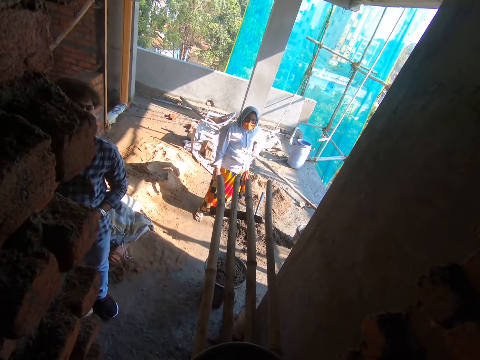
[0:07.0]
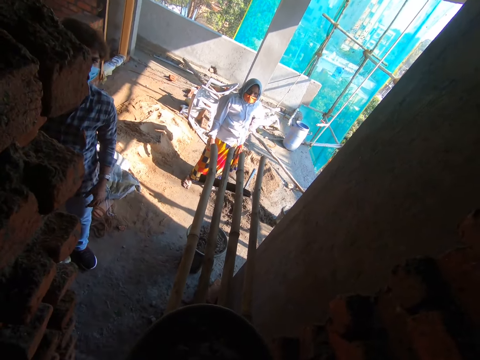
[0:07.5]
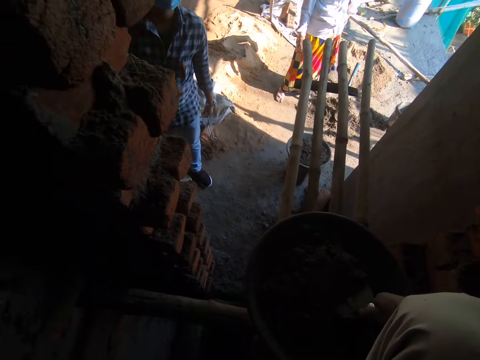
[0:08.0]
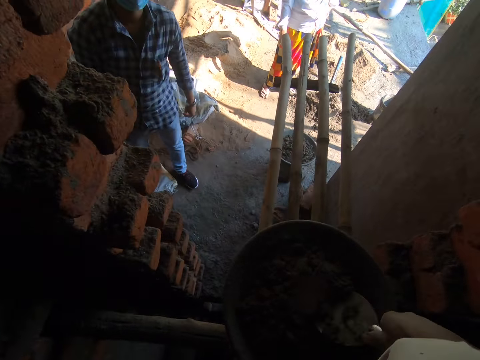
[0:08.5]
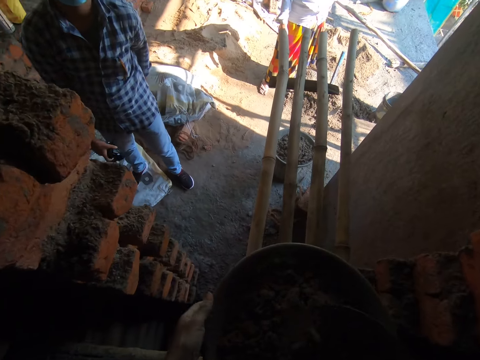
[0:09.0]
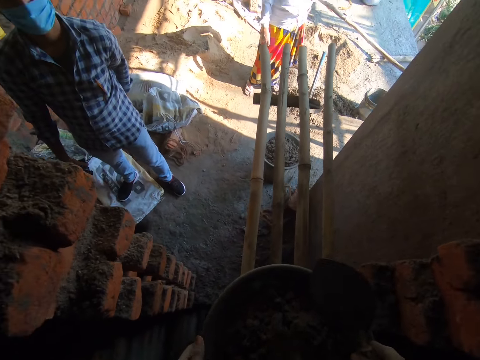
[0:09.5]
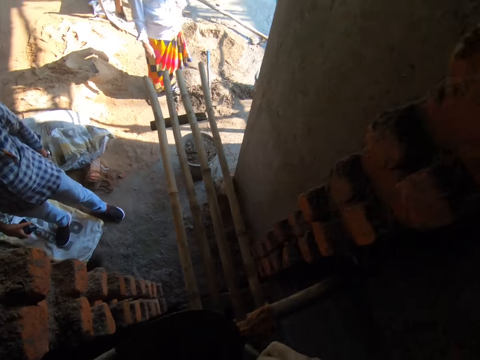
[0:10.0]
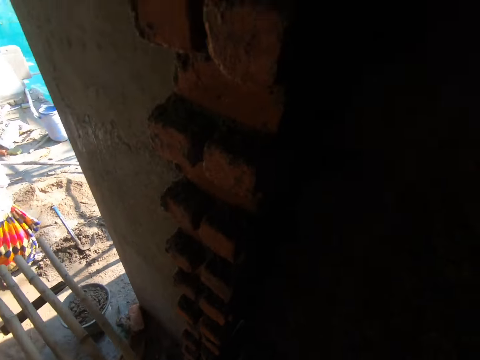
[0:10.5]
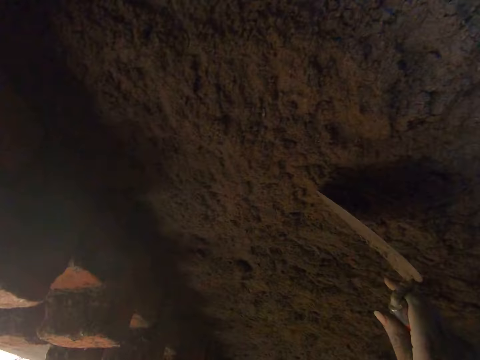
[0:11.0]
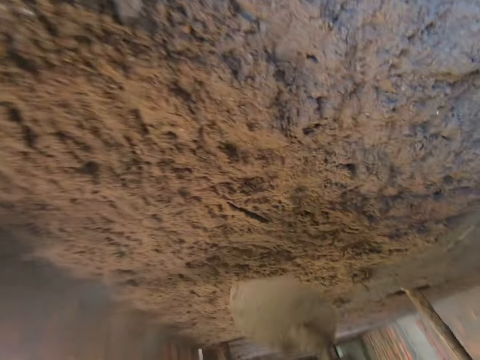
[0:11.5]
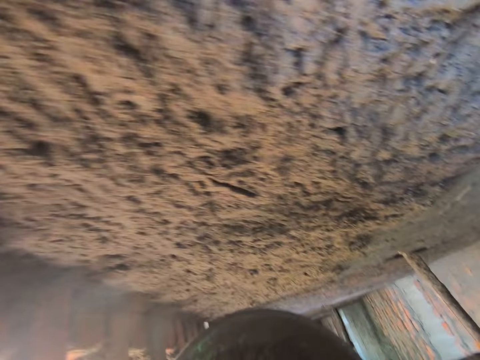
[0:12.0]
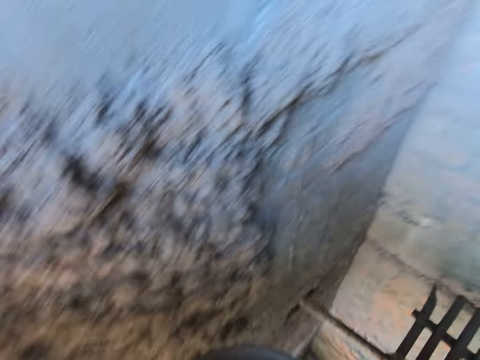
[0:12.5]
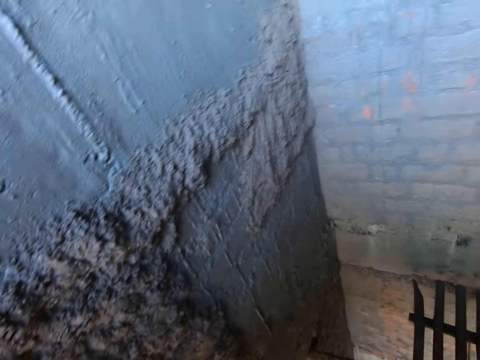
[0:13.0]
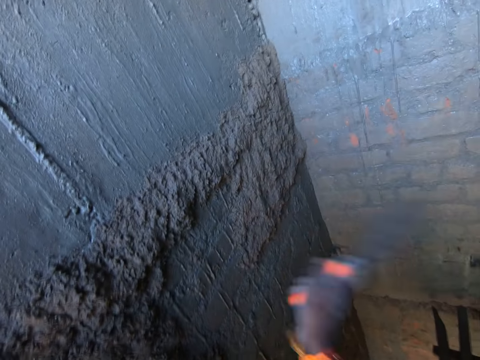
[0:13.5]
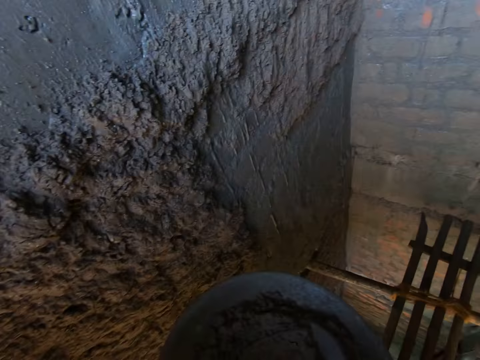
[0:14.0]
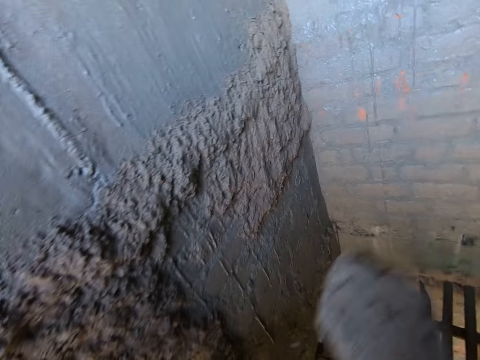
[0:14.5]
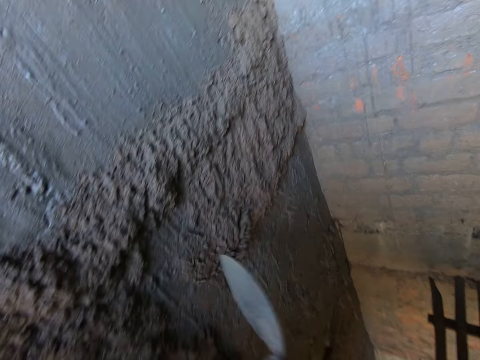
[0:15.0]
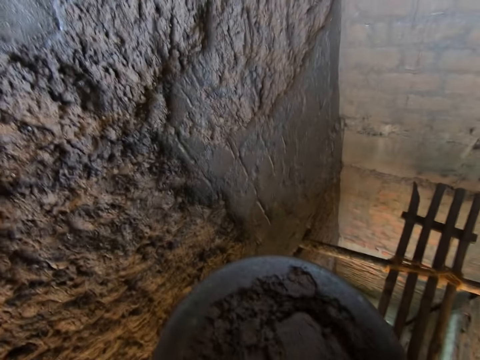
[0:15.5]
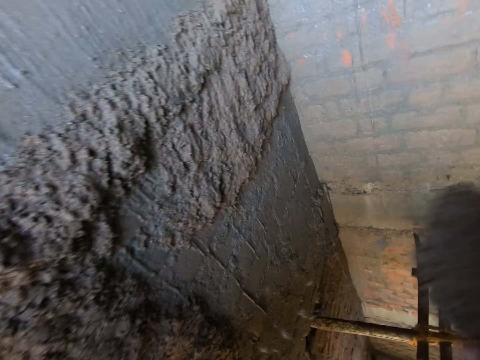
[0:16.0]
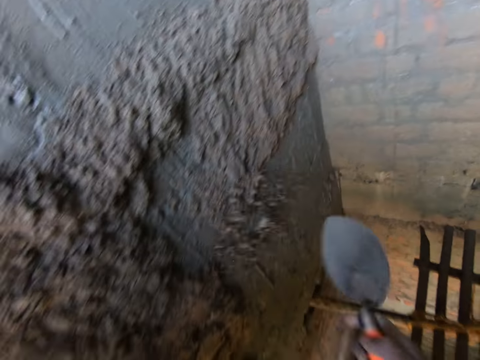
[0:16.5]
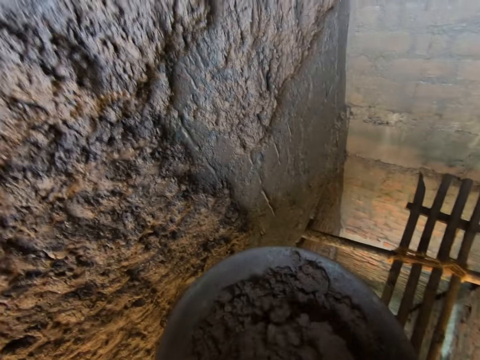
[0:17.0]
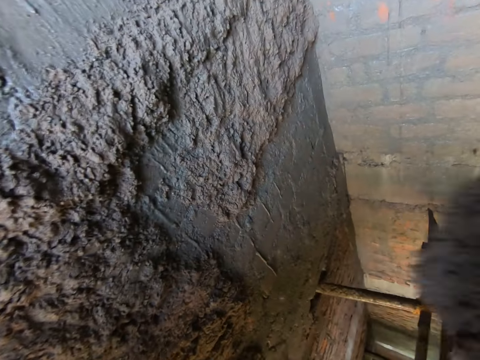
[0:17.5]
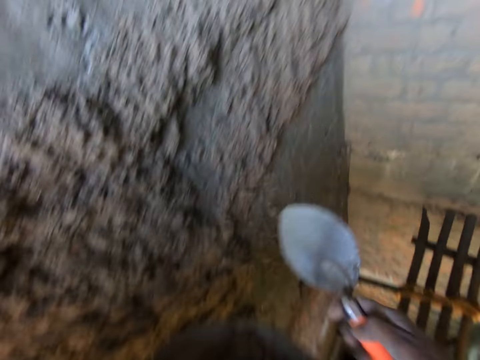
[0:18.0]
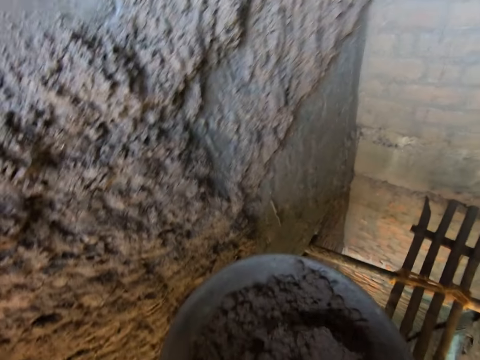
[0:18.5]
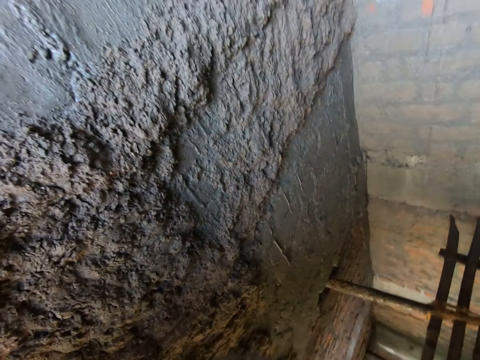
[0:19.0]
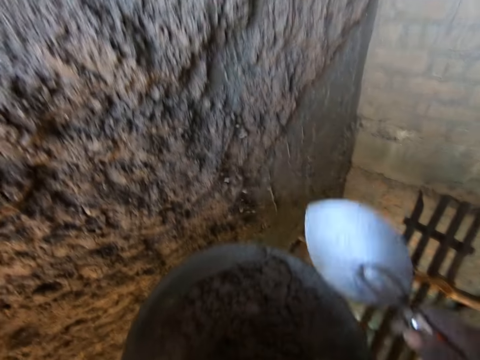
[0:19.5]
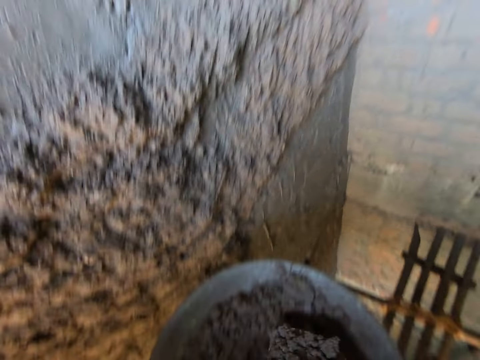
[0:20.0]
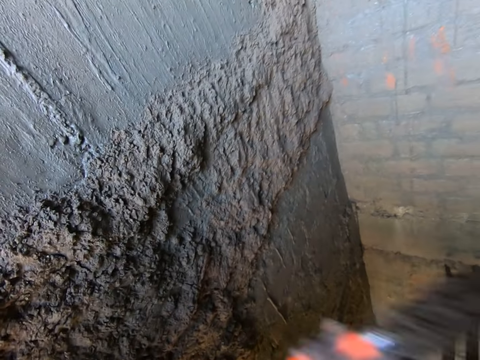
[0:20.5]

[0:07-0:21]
The camera wearer takes out the trowel from the pan of concrete with his right hand. He picks the pan of concrete from the bamboo scaffold with his hands. He holds the bowl. He carries concrete with the trowel. He touches a wall with the trowel in his right hand. He scoops concrete from the pan of concrete with the trowel in his right hand. He throws the concrete at the wall with the trowel in his right hand. He scoops concrete from the pan of concrete with the trowel in his right hand. He throws the concrete at the wall with the trowel in his right hand. He scoops concrete from the pan of concrete with the trowel in his right hand. He throws the concrete at the wall with the trowel in his right hand. He scoops concrete from the pan of concrete with the trowel in his right hand. He throws the concrete at the wall with the trowel in his right hand. He scoops concrete from the pan of concrete with the trowel in his right hand. He throws the concrete at the wall with the trowel in his right hand. He scoops concrete from the pan of concrete with the trowel in his right hand.

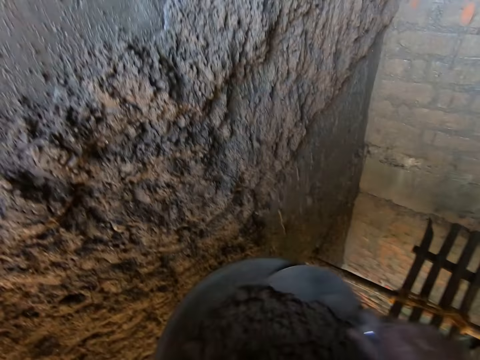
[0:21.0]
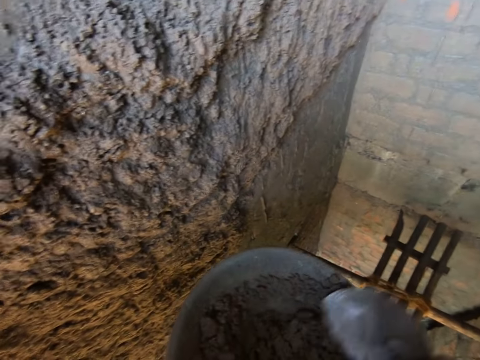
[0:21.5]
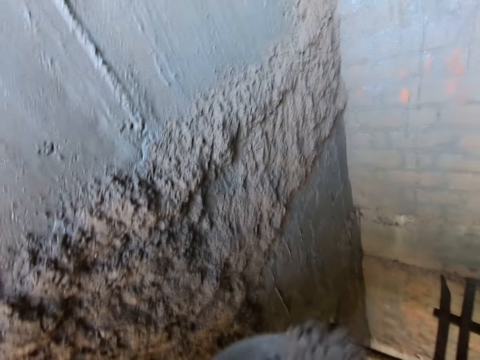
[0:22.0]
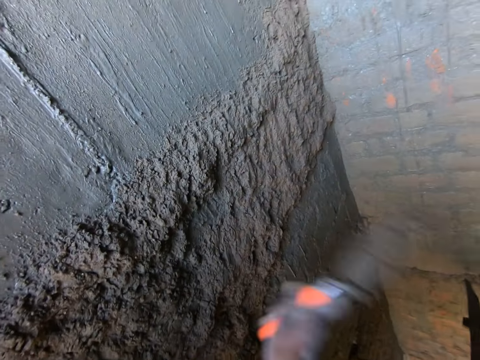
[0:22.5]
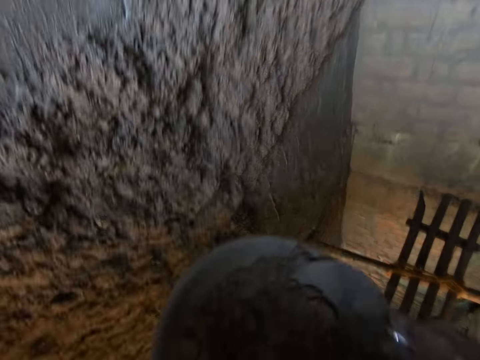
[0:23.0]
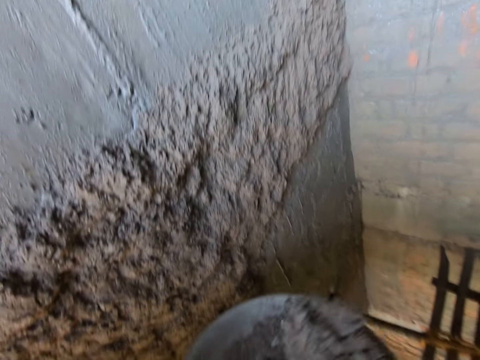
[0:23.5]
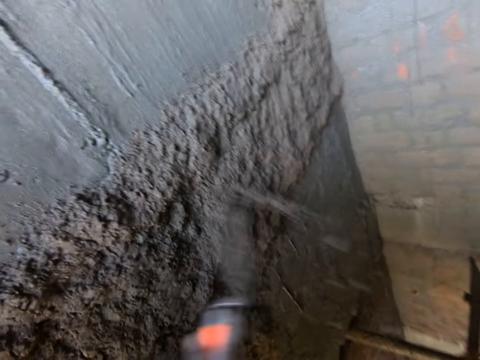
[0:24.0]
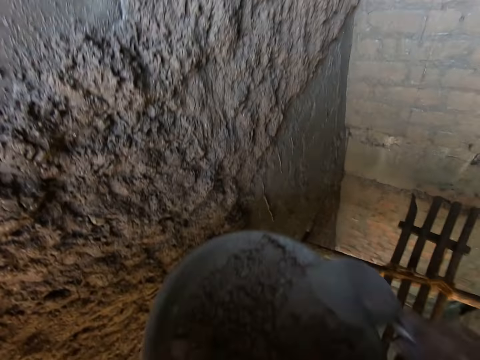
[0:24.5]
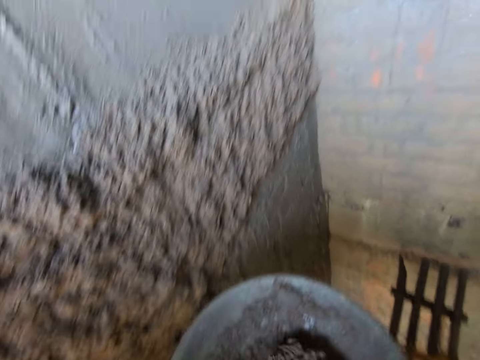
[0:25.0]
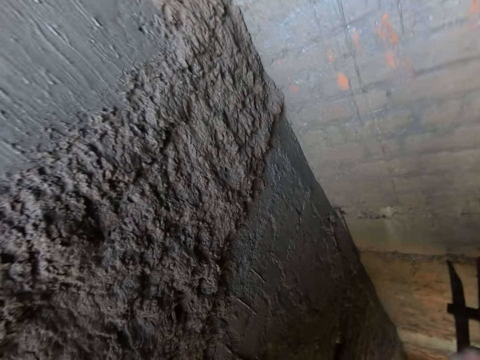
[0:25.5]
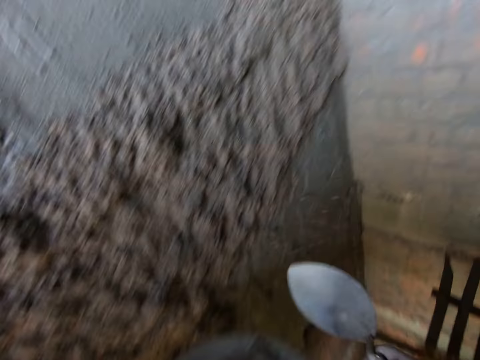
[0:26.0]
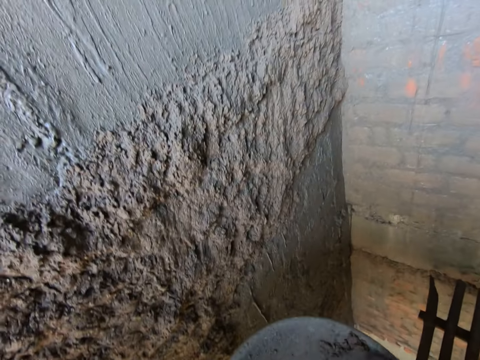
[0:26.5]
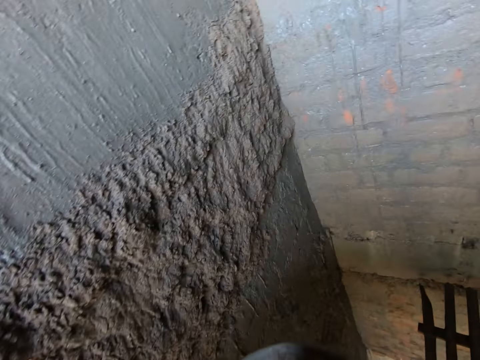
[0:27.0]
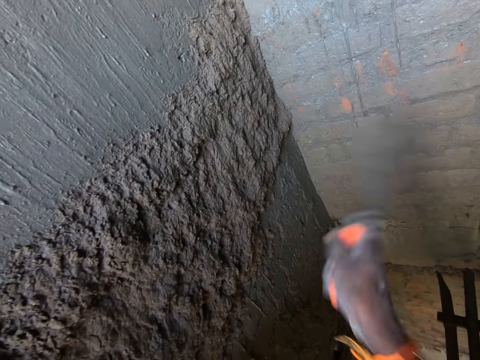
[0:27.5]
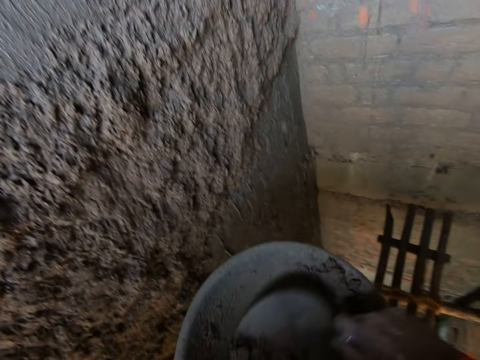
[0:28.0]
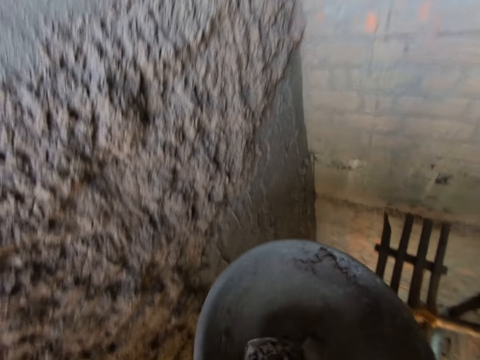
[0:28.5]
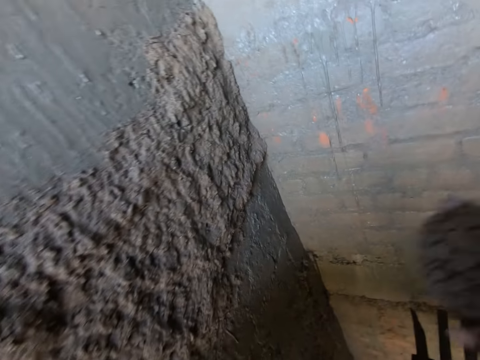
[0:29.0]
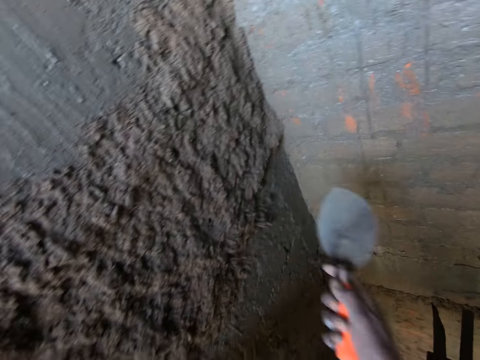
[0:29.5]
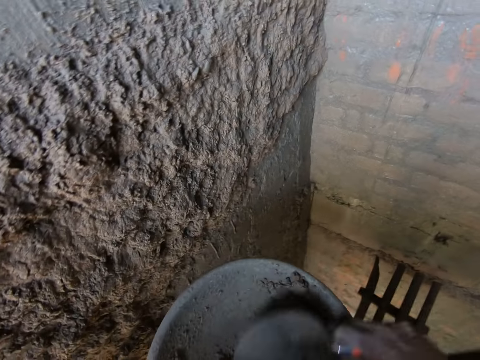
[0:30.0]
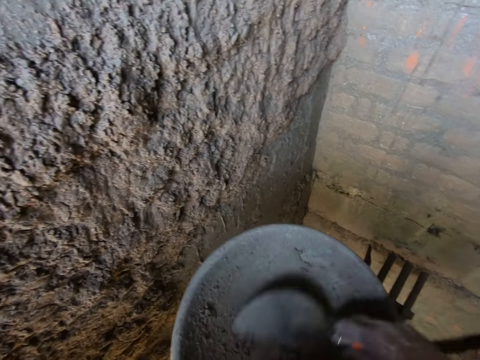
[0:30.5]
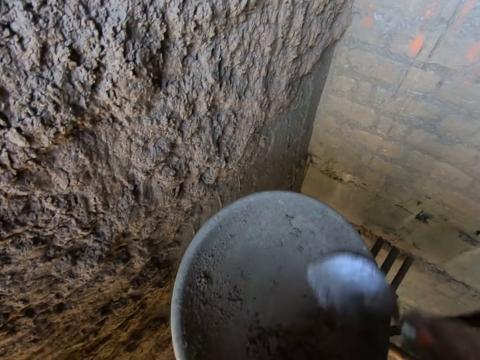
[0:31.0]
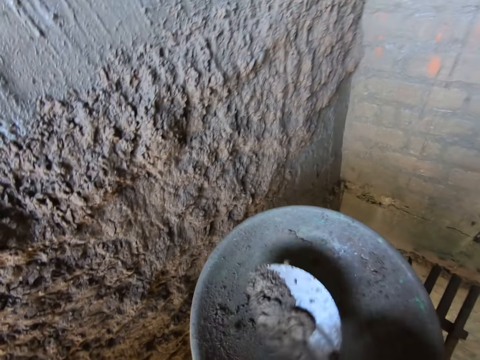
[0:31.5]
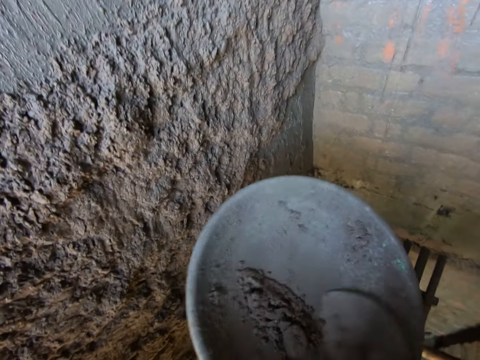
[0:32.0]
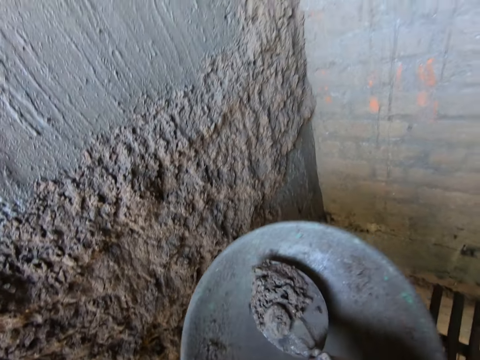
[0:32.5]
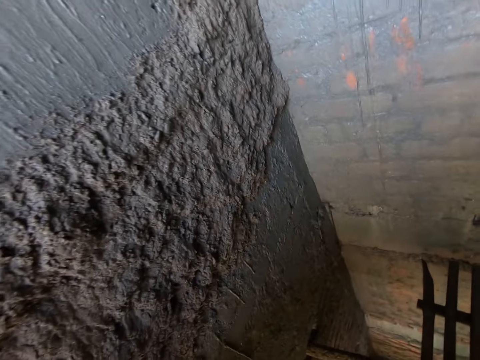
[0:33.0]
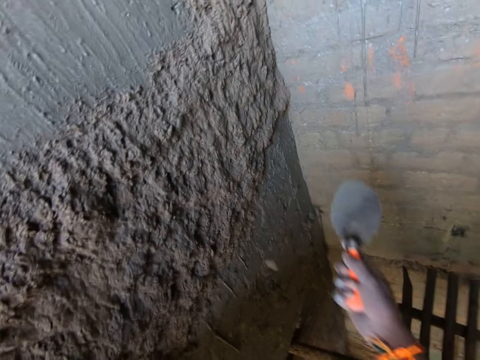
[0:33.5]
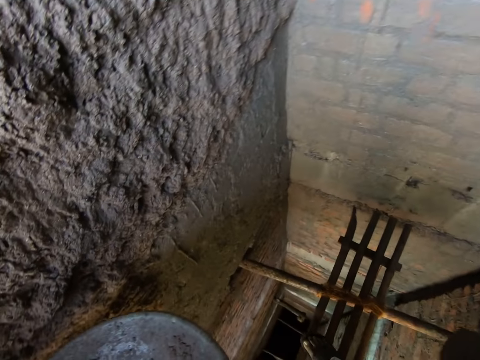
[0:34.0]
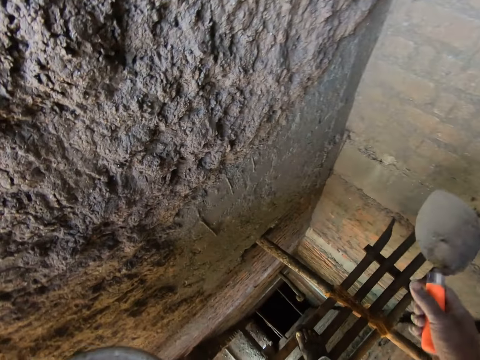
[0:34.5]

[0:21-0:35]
The camera wearer throws the concrete at the wall with the trowel in his right hand. He stirs the concrete in the pan in his left hand with the trowel in his right hand. He scoops concrete from the pan of concrete with the trowel in his right hand. He throws the concrete at the wall with the trowel in his right hand. He scoops concrete from the pan of concrete with the trowel in his right hand. He throws the concrete at the wall with the trowel in his right hand. He scoops concrete from the pan of concrete with the trowel in his right hand. He throws the concrete at the wall with the trowel in his right hand. He scoops concrete from the pan of concrete with the trowel in his right hand. He scrapes the concrete in the pan in his left hand with the trowel in his right hand. He throws the concrete at the wall with the trowel in his right hand. He scoops concrete from the pan of concrete with the trowel in his right hand. He mixes the concrete. He lifts the trowel. He throws the concrete at the wall with the trowel in his right hand. He scoops concrete from the pan of concrete with the trowel in his right hand. He mixes the concrete. He carries concrete. He throws the concrete at the wall with the trowel in his right hand.
